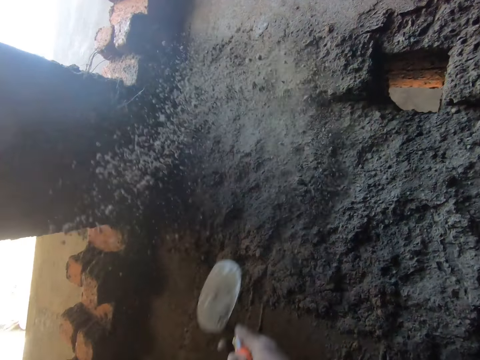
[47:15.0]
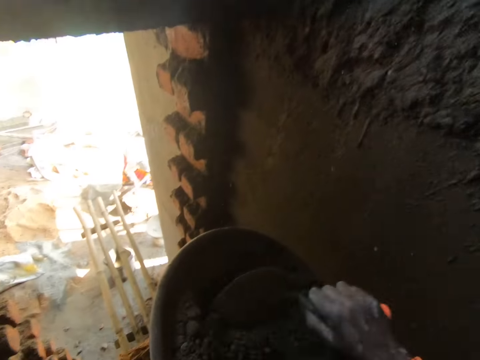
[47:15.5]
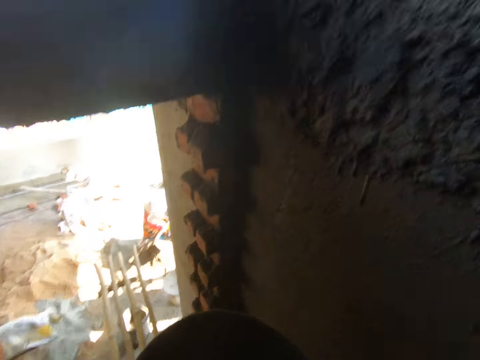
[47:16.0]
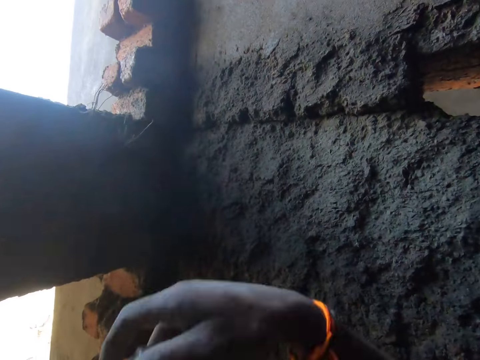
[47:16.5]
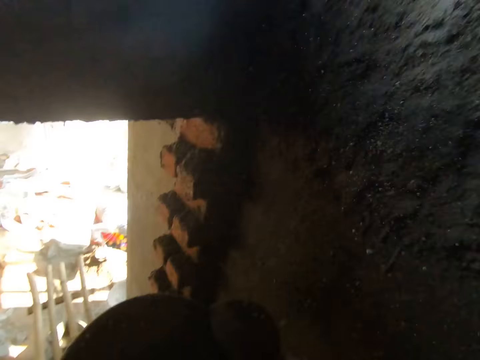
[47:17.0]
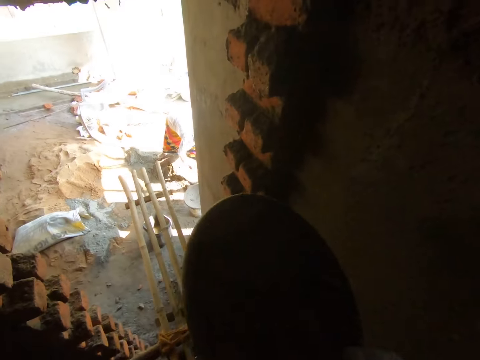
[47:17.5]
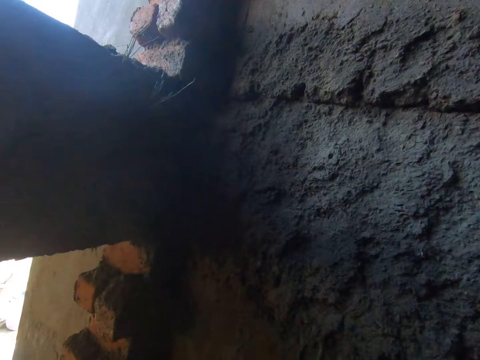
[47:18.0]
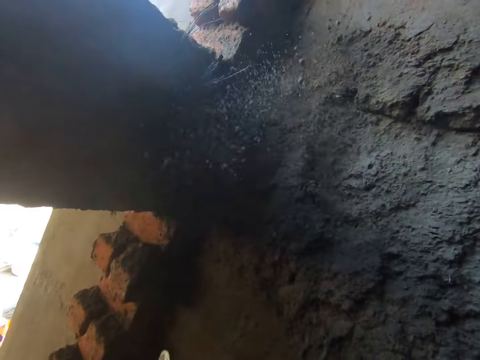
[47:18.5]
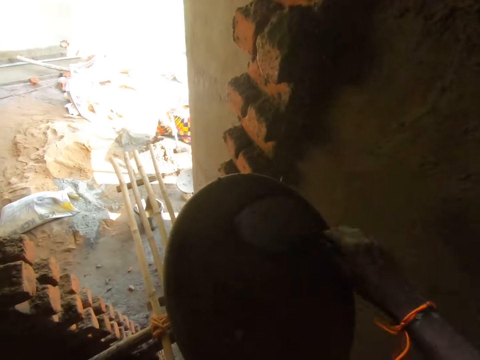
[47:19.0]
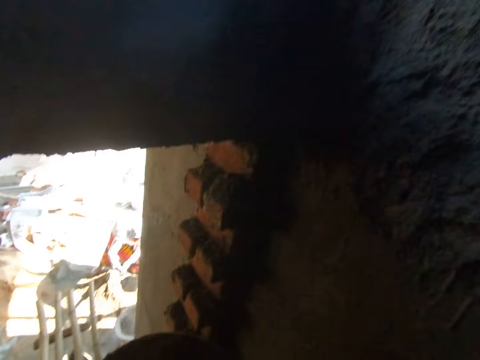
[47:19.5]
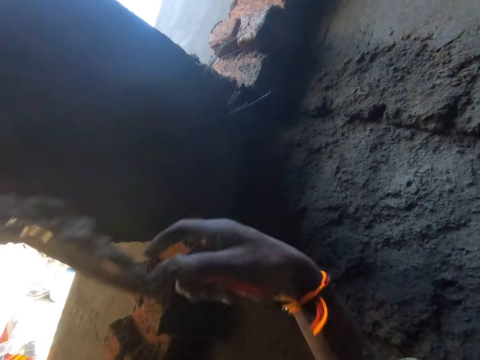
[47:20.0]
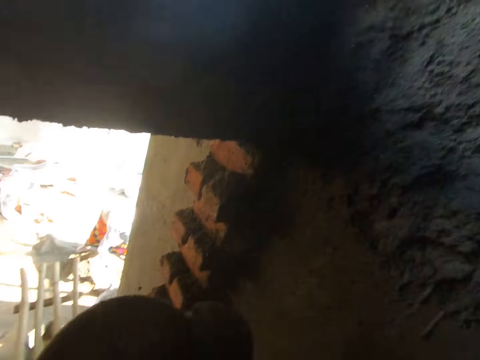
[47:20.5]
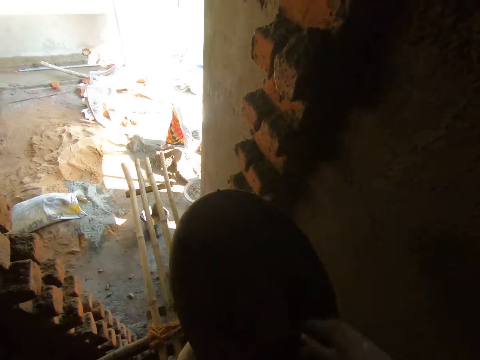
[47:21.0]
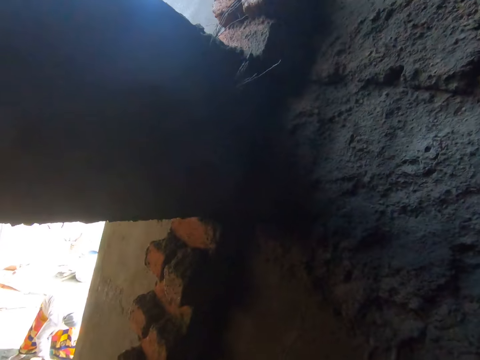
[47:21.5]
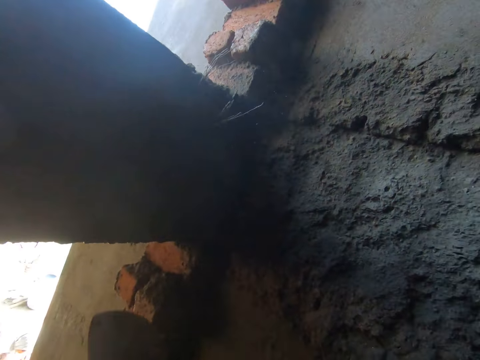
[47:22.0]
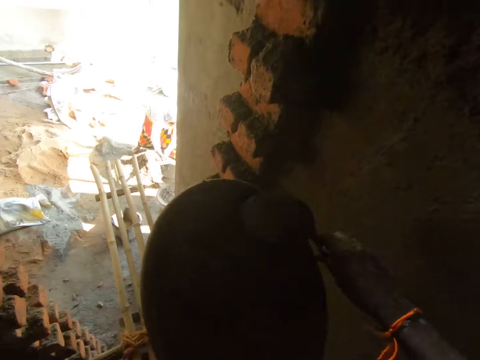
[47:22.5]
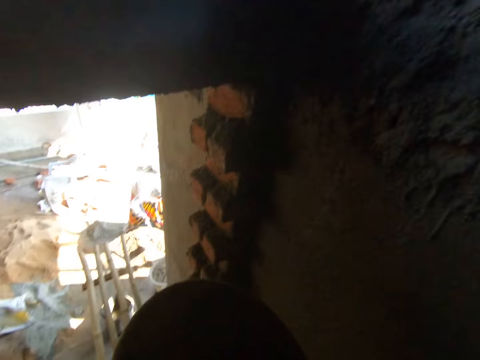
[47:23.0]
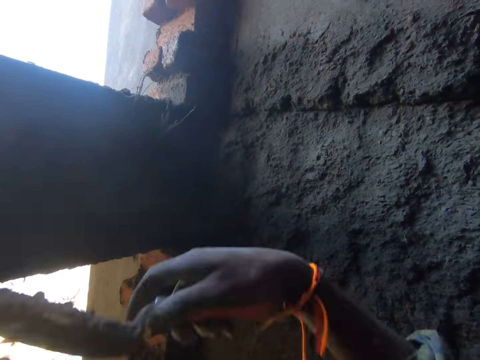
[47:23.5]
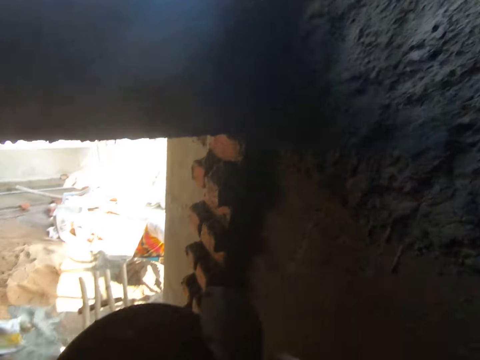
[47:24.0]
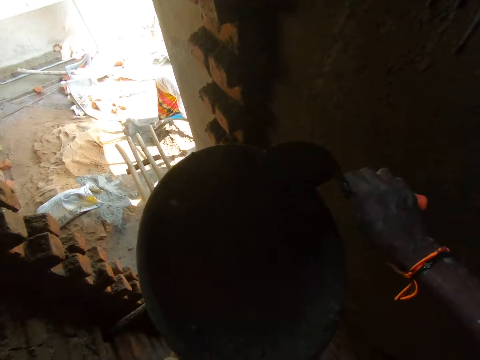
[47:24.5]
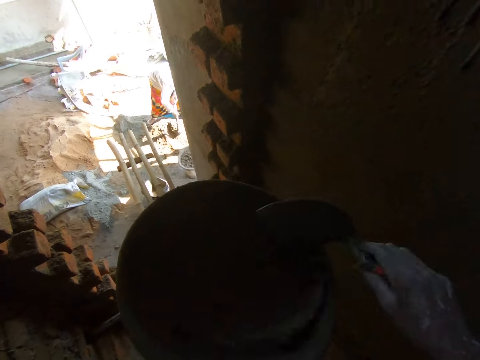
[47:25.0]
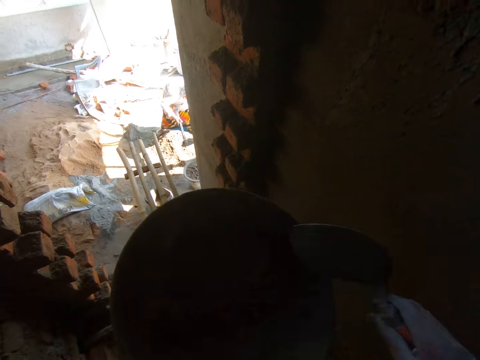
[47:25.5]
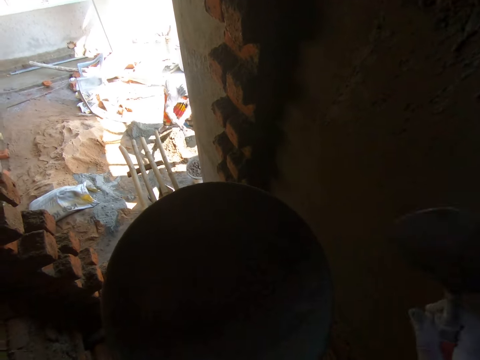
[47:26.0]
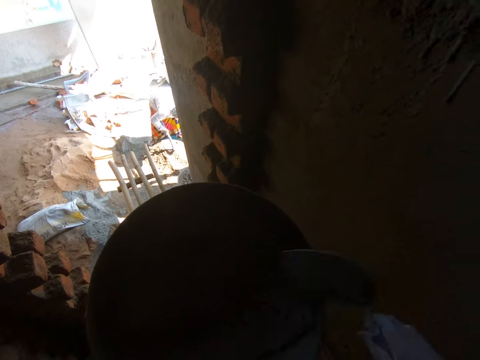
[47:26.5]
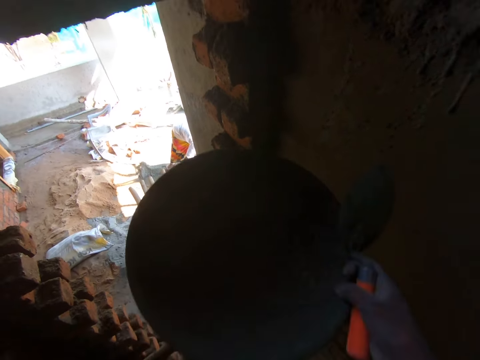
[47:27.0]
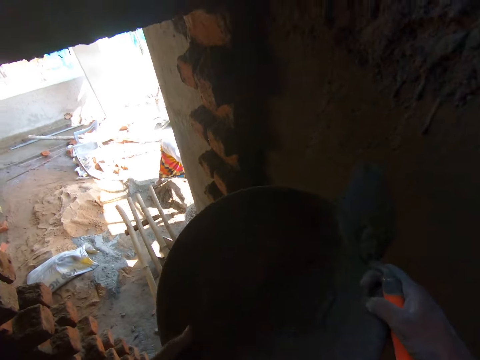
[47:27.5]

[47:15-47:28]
The camera wearer splatters mortar on the wall with the hand trowel in his right hand. He scoops mortar from the headpan with the hand trowel in his right hand. He splatters mortar on the wall with the hand trowel in his right hand. He scoops mortar from the headpan with the hand trowel in his right hand. He splatters mortar on the wall with the hand trowel in his right hand. He scoops mortar from the headpan with the hand trowel in his right hand. He splatters mortar on the wall with the hand trowel in his right hand. He scoops mortar from the headpan with the hand trowel in his right hand. He splatters mortar on the wall with the hand trowel in his right hand. He scoops mortar from the headpan with the hand trowel in his right hand. He splatters mortar on the wall with the hand trowel in his right hand. He hits the headpan's edge with the hand trowel in his right hand. He moves the trowel.

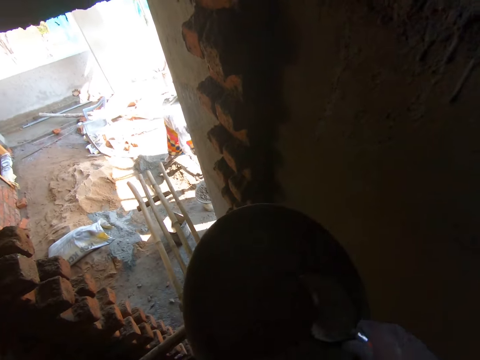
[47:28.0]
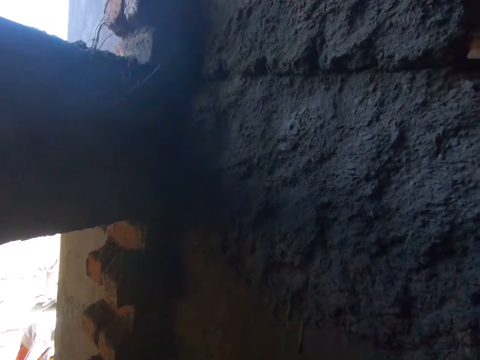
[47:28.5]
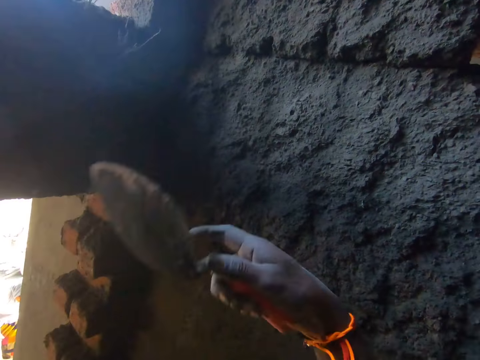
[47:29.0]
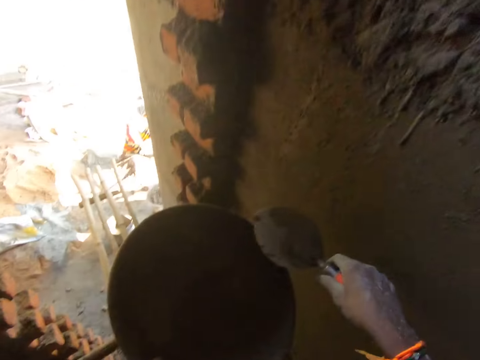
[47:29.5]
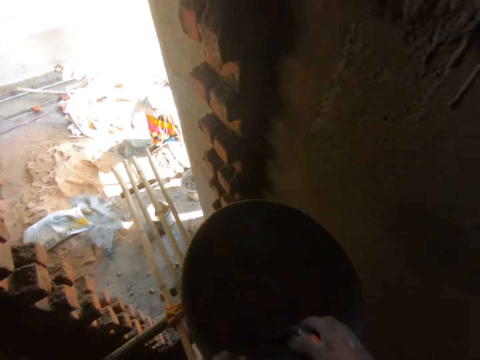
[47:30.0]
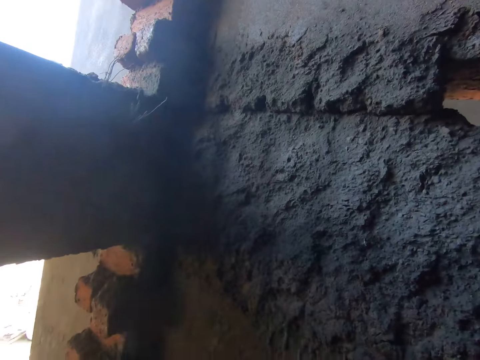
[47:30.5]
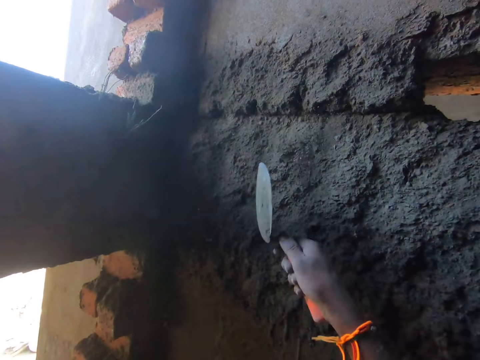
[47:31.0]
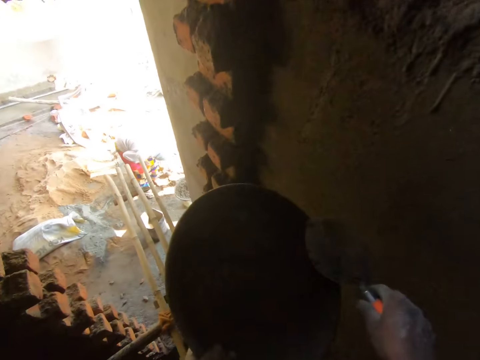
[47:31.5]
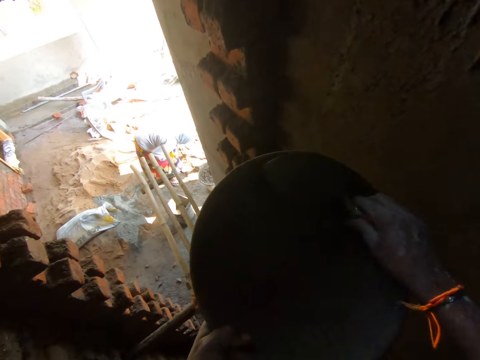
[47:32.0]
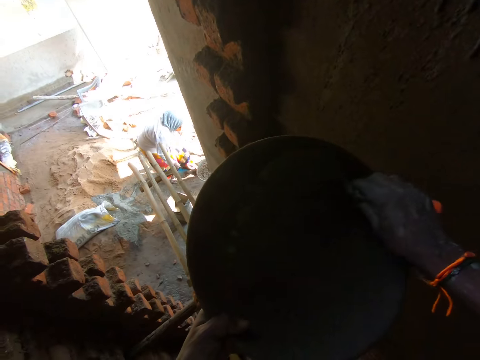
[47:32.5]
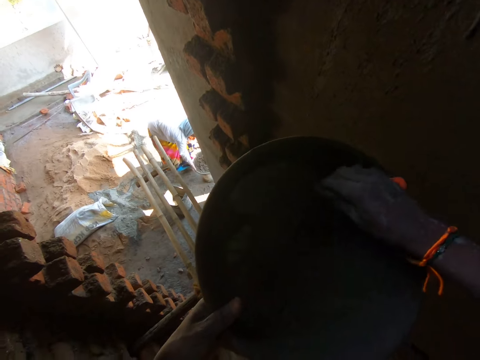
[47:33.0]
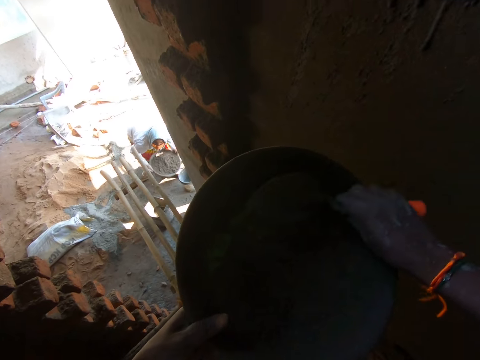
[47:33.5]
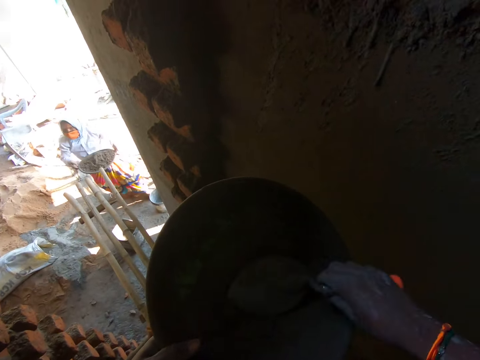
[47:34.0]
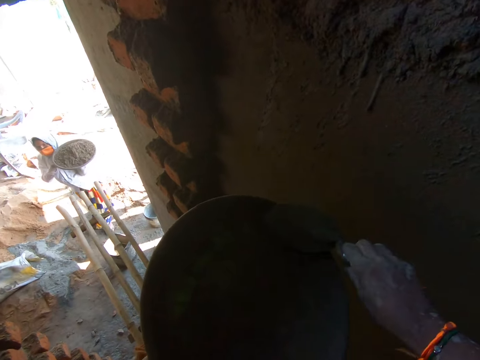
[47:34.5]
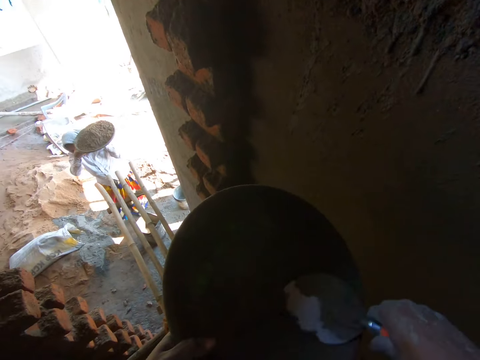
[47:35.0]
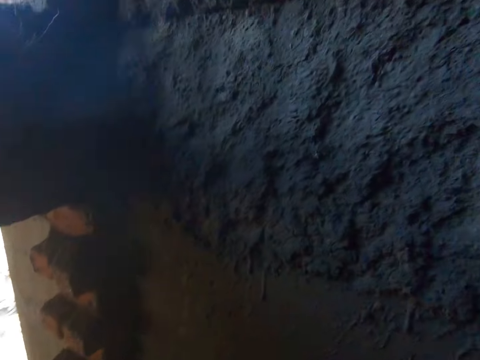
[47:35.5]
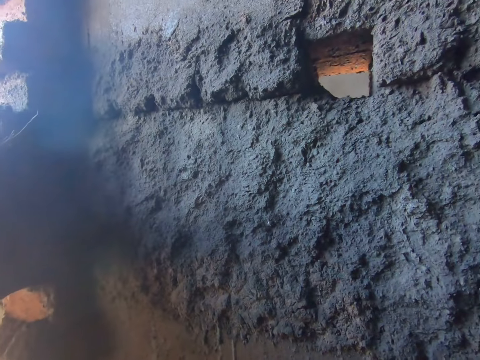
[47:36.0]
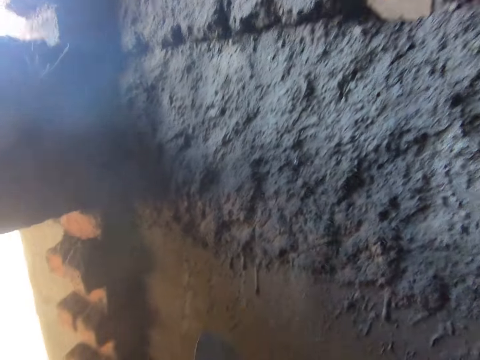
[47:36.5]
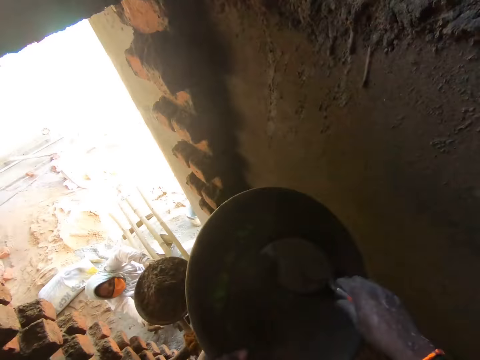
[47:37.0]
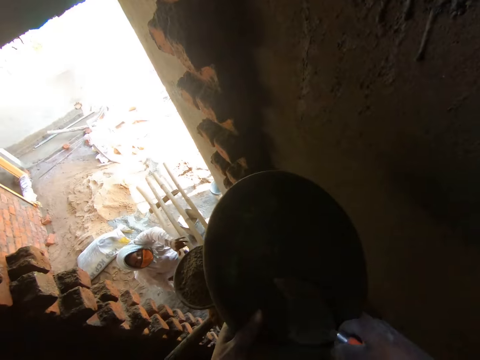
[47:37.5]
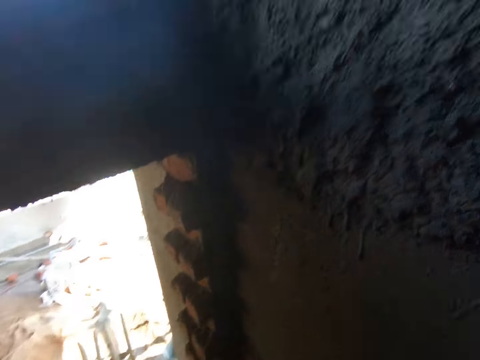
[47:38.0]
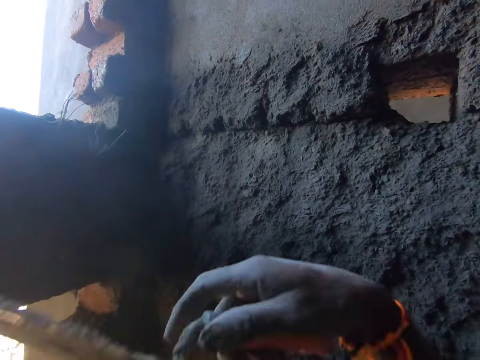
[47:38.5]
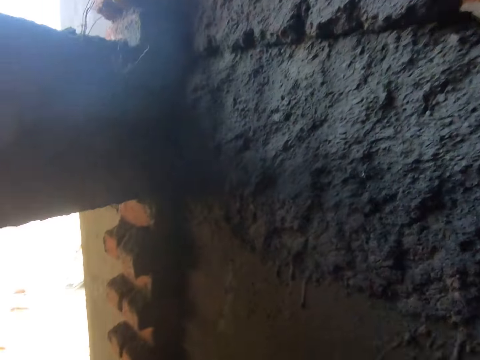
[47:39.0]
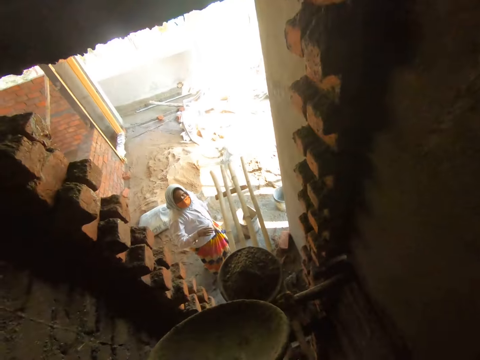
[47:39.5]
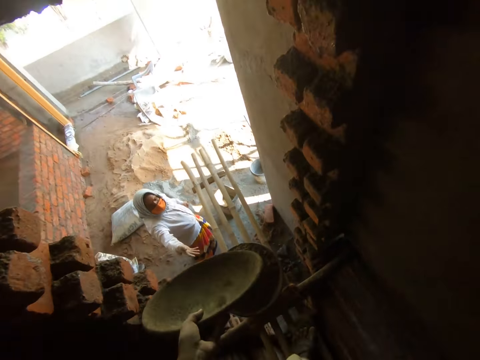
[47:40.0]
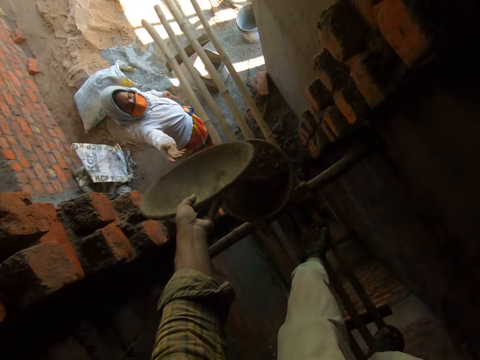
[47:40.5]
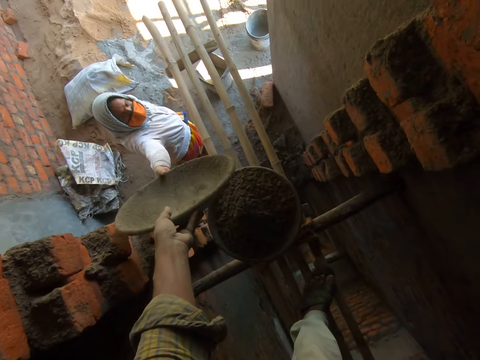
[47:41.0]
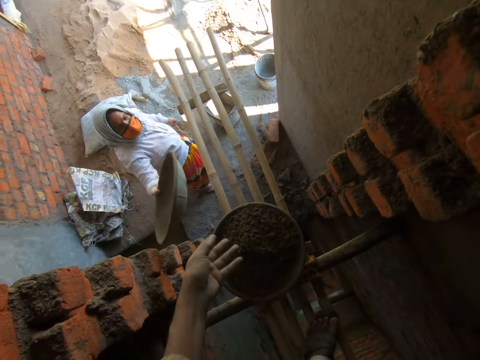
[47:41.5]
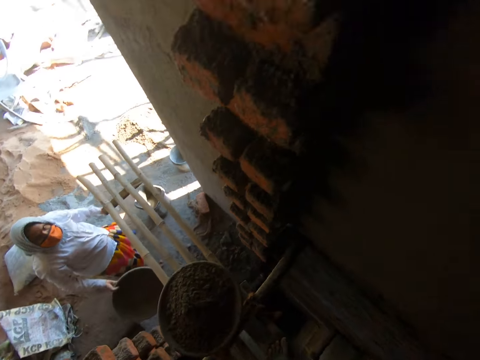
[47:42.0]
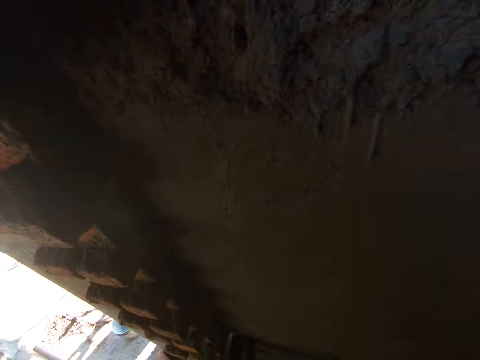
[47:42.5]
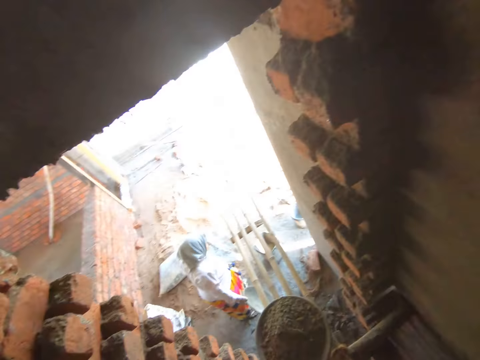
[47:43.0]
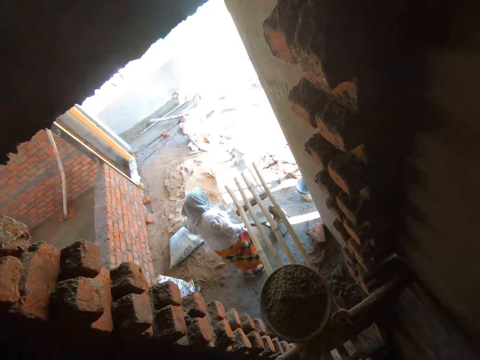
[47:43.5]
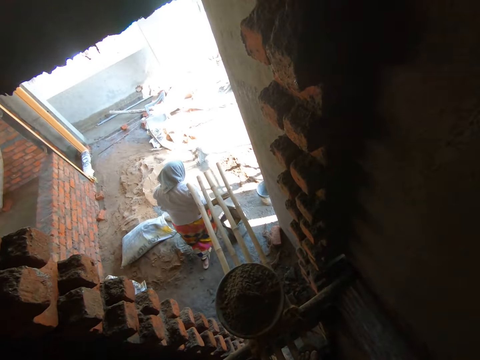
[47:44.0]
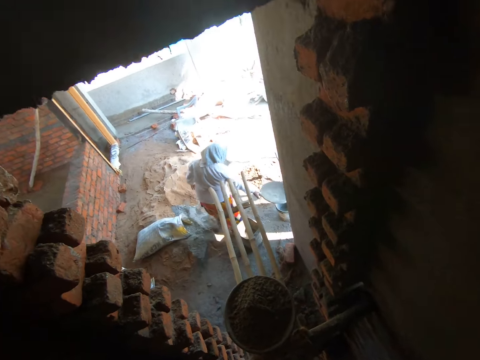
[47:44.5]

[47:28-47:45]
The camera wearer scoops mortar from the headpan with the hand trowel in his right hand. He splatters mortar on the wall with the hand trowel in his right hand. He scoops mortar from the headpan with the hand trowel in his right hand. He splatters mortar on the wall with the hand trowel in his right hand. He scrapes the headpan with the hand trowel in his right hand. He scoops mortar from the headpan with the hand trowel in his right hand. He splatters mortar on the wall with the hand trowel in his right hand. He scoops mortar from the headpan with the hand trowel in his right hand. He splatters mortar on the wall with the hand trowel in his right hand. He hands over the headpan to the woman with his left hand. A man interacts with the camera wearer. The camera wearer looks around.
